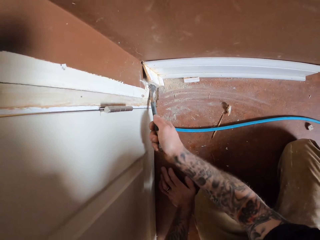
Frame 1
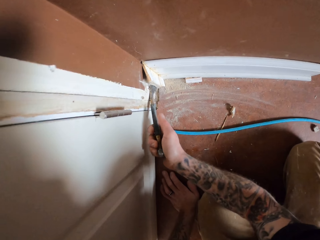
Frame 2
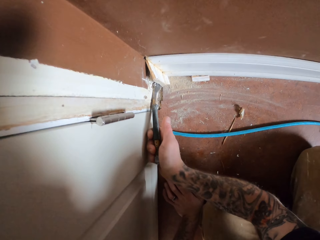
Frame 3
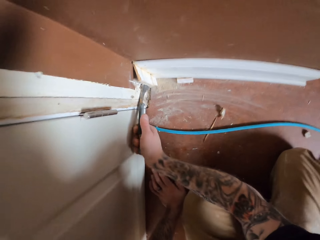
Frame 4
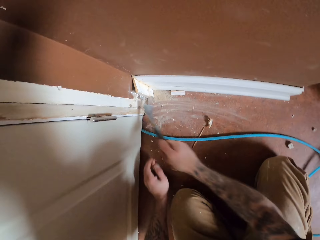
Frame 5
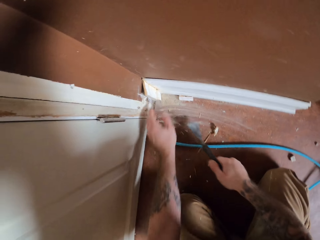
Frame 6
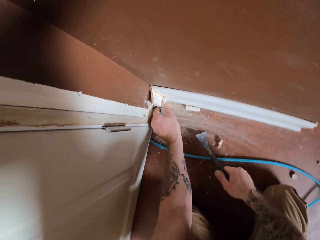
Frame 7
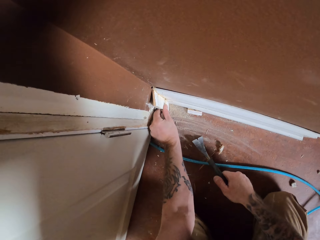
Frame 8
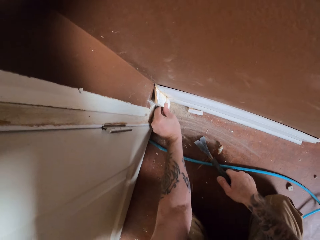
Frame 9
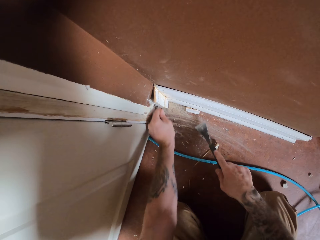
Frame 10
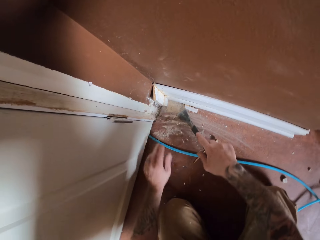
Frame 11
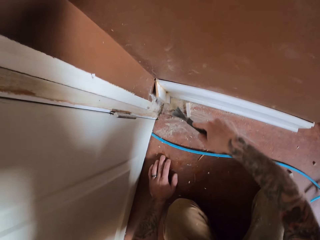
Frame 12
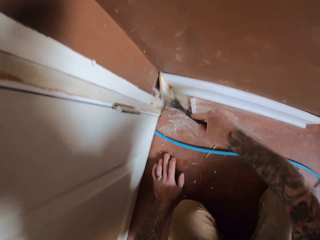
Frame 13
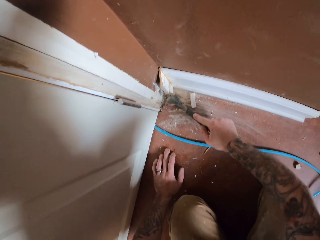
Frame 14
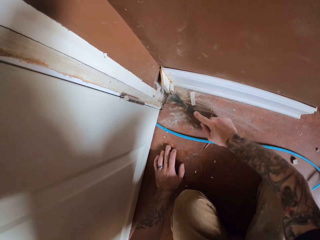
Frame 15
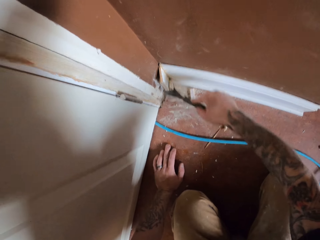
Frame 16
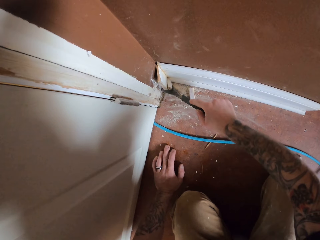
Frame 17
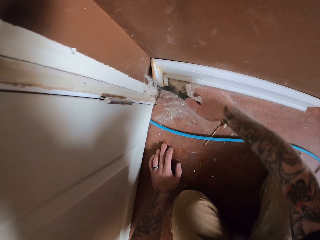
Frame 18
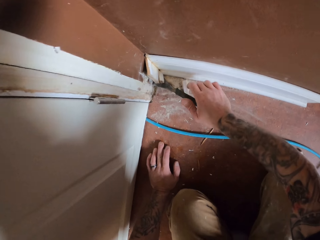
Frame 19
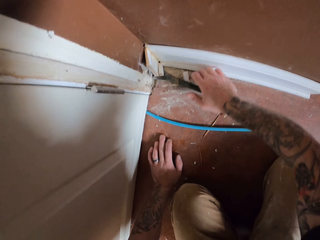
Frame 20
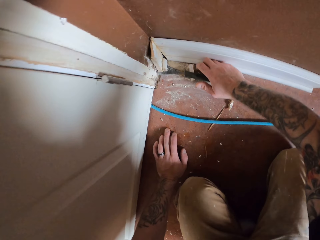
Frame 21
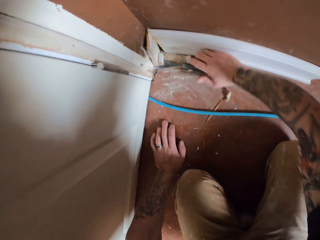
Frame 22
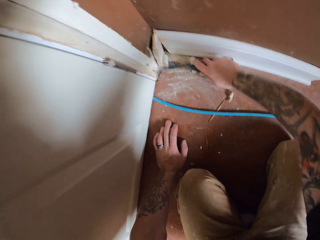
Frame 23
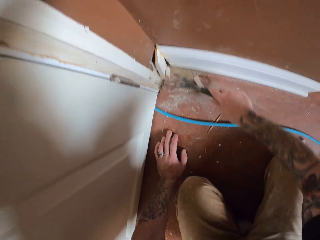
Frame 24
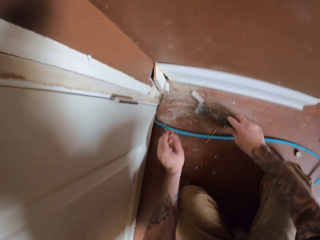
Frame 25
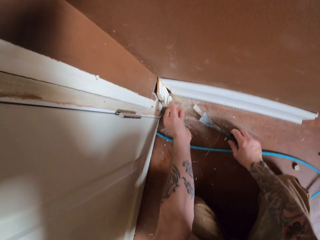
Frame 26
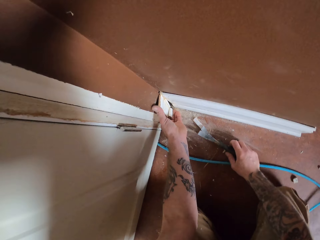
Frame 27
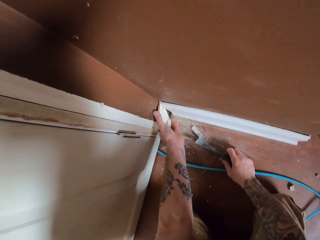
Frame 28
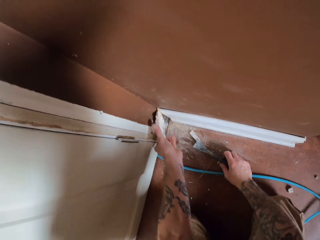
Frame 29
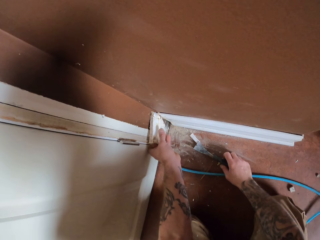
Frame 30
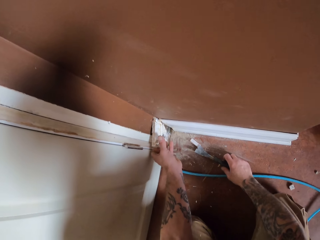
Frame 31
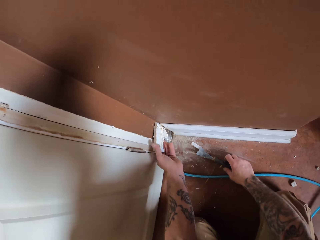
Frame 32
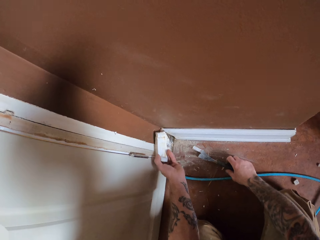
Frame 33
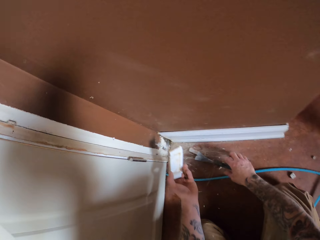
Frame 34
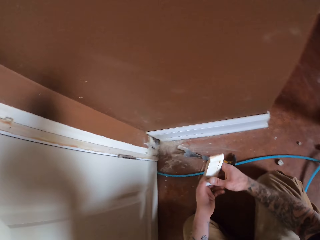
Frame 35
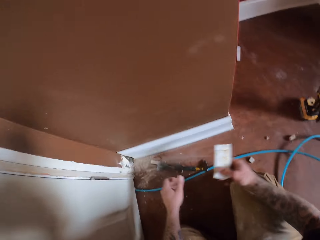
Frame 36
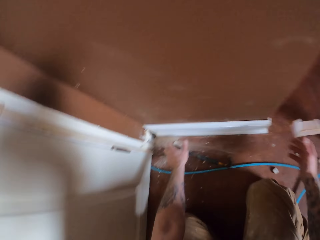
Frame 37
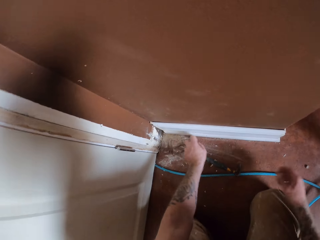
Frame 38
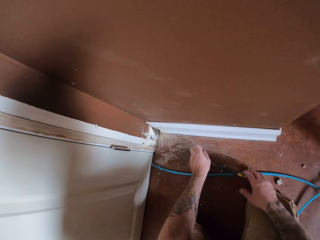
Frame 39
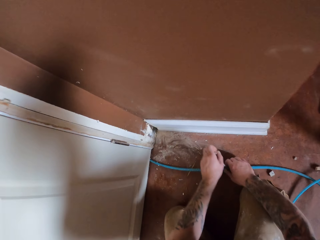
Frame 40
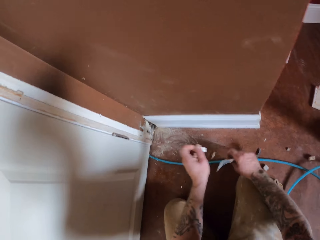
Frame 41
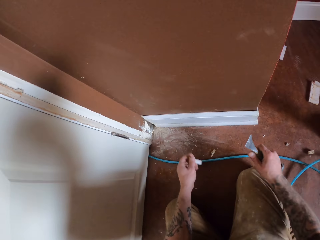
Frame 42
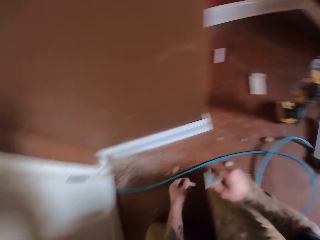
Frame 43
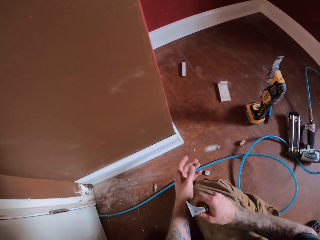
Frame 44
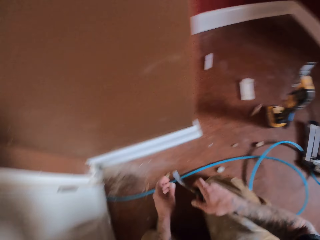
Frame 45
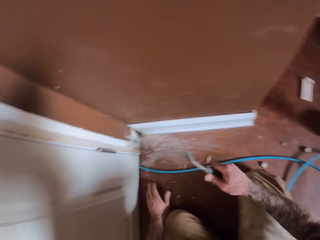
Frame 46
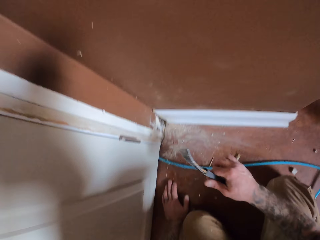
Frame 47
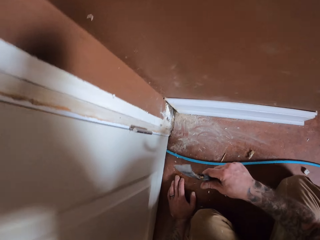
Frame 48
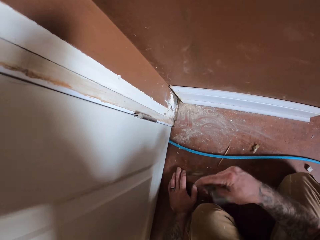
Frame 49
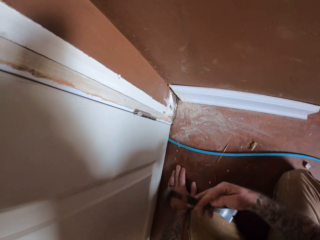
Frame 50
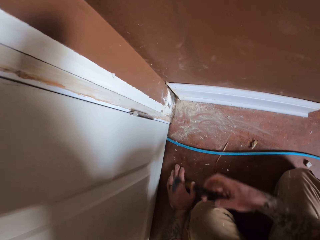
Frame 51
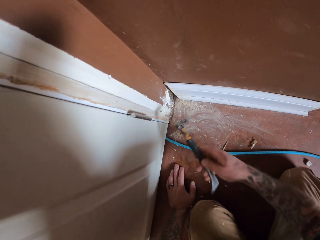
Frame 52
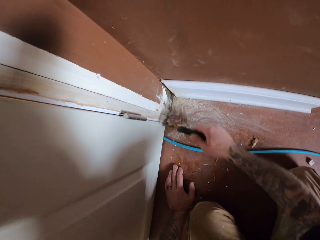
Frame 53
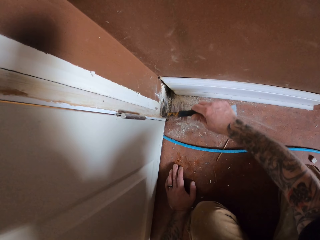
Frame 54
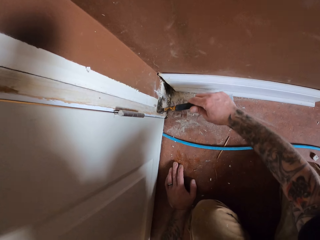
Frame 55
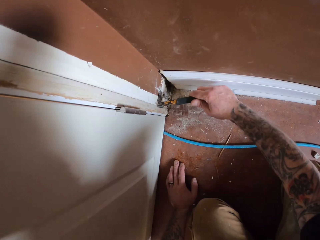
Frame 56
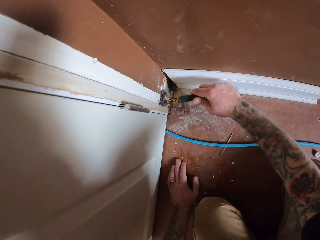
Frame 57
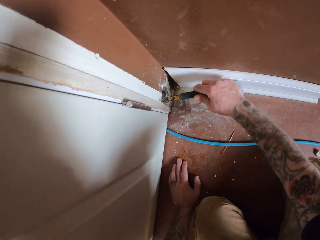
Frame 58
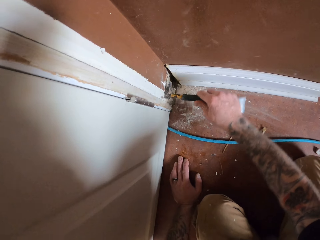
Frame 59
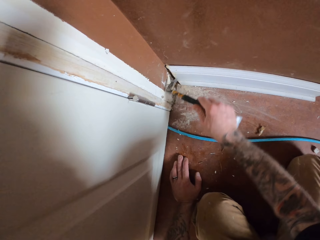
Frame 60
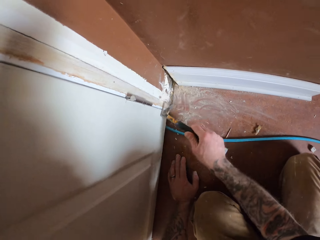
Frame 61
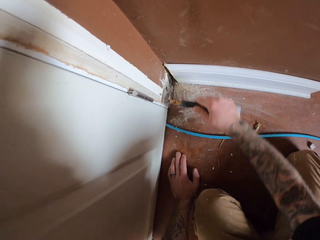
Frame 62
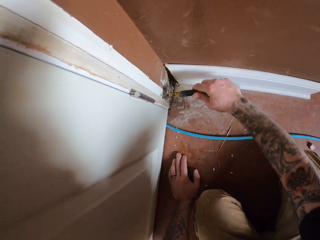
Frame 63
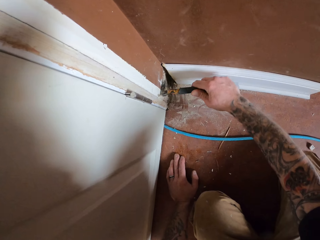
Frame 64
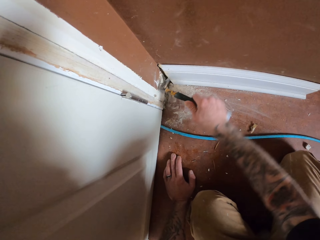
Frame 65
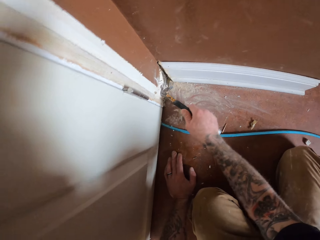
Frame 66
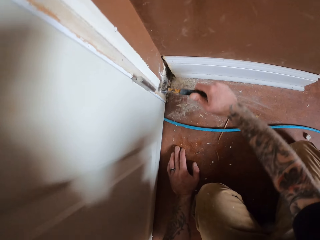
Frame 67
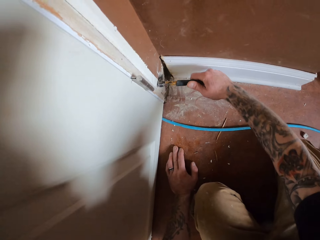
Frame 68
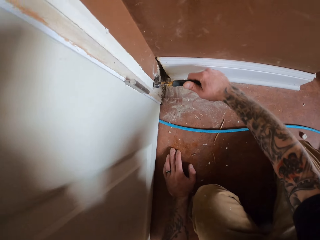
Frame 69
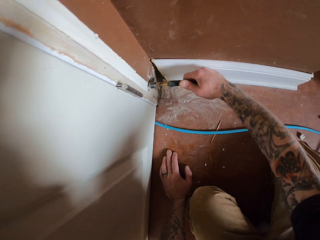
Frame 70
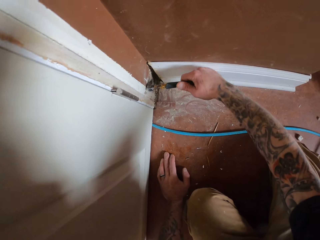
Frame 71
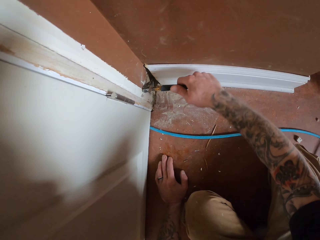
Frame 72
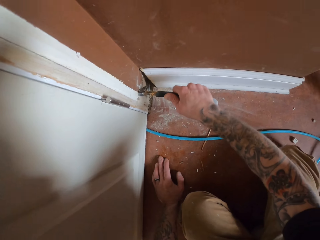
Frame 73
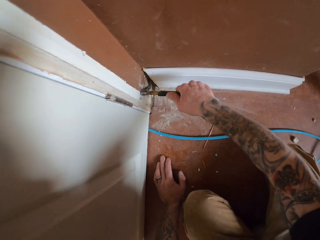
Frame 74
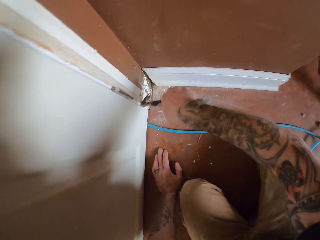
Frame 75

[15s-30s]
The camera wearer holds the baseboard with his hand. He removes a piece of baseboard with a putty knife. He removes the baseboard with his hand. He throws the piece of baseboard on the floor. He picks up a piece of baseboard. He picks up the putty knife. He throws the piece of baseboard on the floor. He flips the putty knife. He removes a nail from the wall.

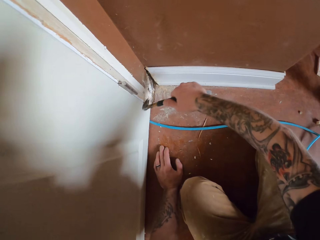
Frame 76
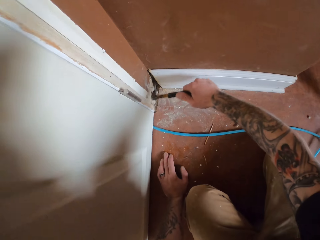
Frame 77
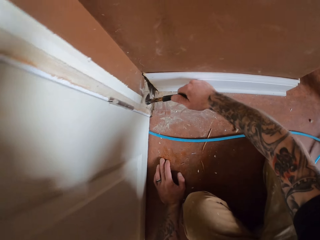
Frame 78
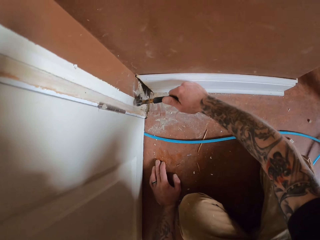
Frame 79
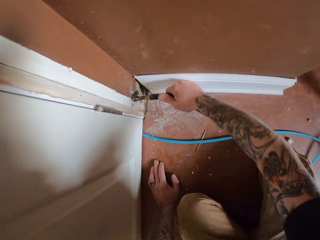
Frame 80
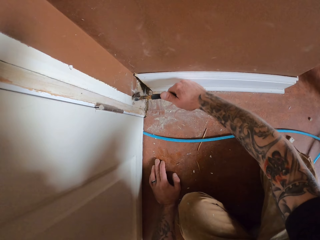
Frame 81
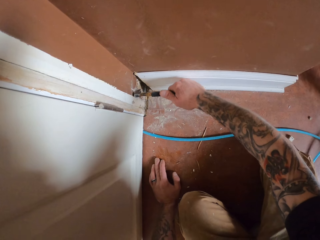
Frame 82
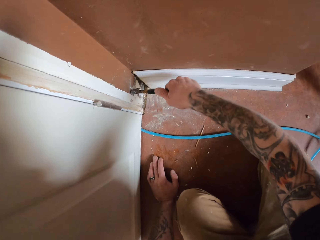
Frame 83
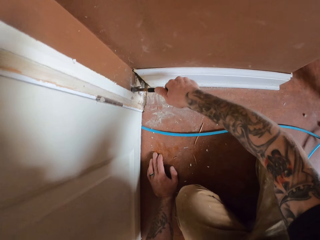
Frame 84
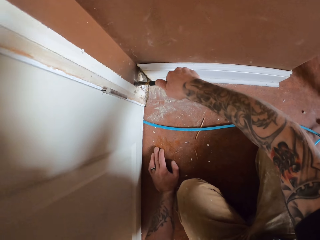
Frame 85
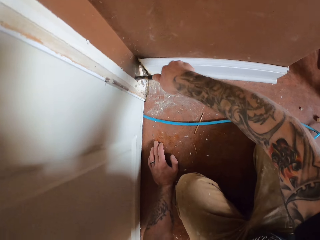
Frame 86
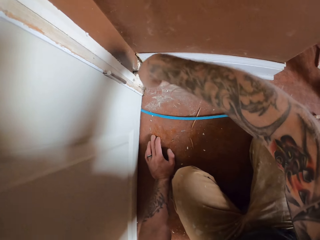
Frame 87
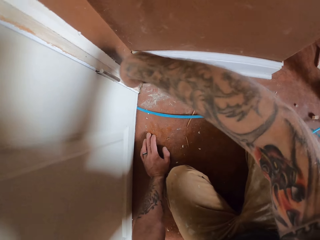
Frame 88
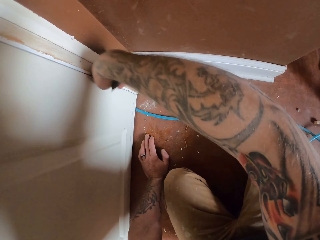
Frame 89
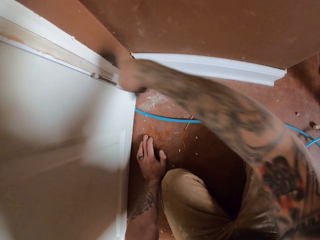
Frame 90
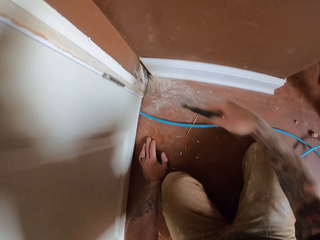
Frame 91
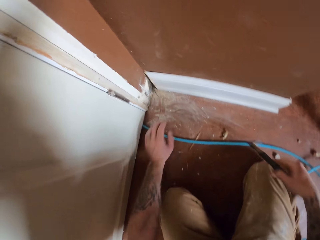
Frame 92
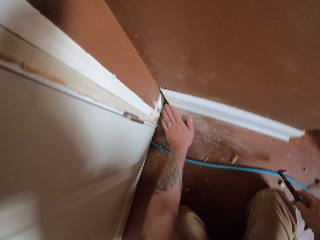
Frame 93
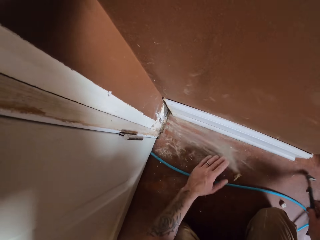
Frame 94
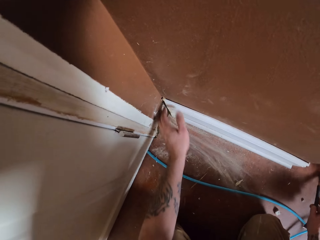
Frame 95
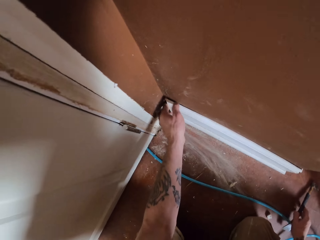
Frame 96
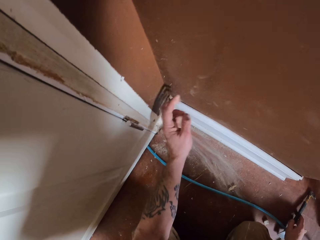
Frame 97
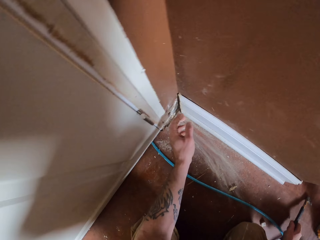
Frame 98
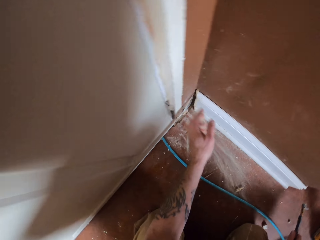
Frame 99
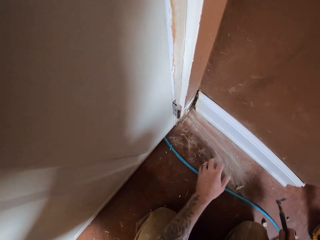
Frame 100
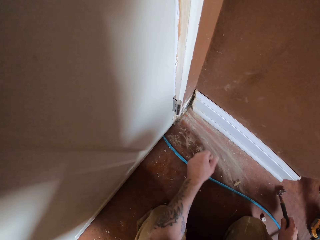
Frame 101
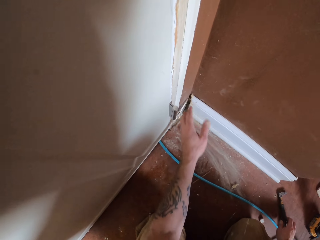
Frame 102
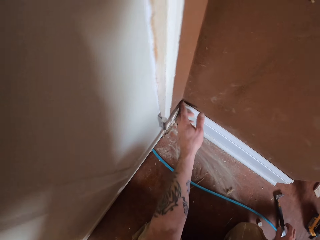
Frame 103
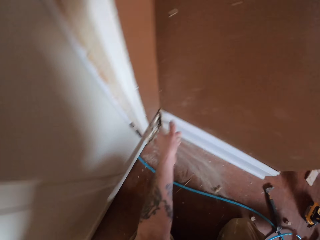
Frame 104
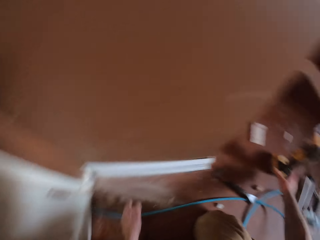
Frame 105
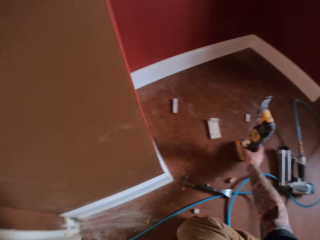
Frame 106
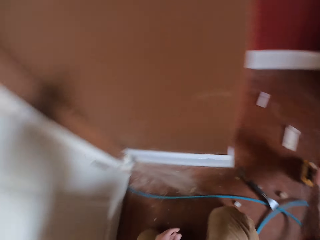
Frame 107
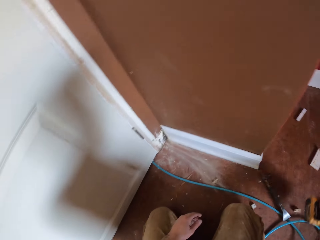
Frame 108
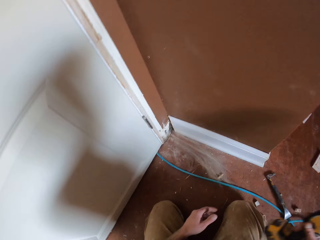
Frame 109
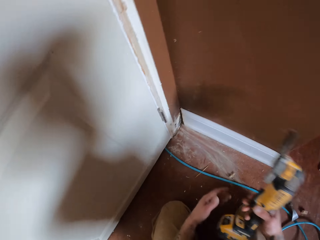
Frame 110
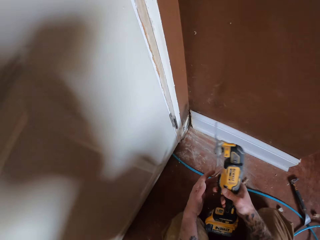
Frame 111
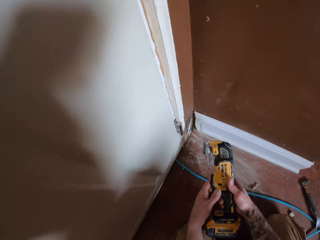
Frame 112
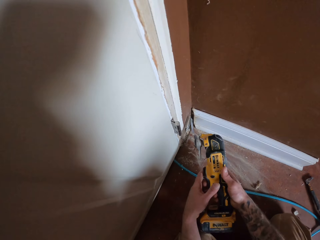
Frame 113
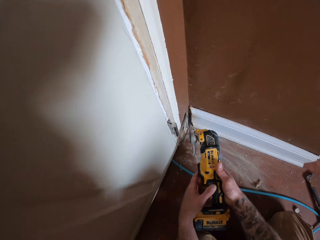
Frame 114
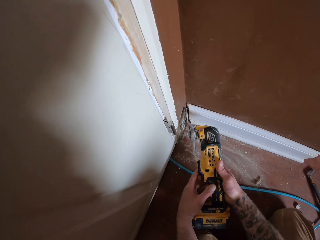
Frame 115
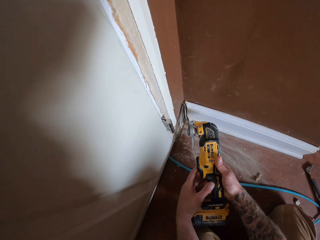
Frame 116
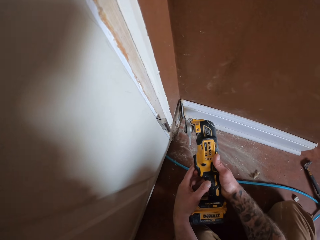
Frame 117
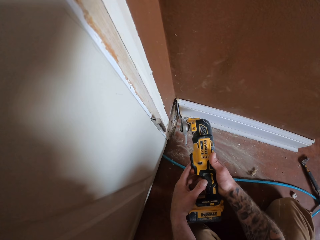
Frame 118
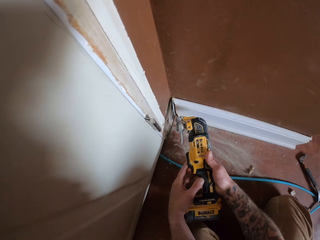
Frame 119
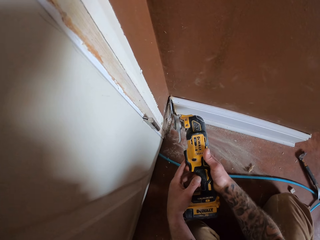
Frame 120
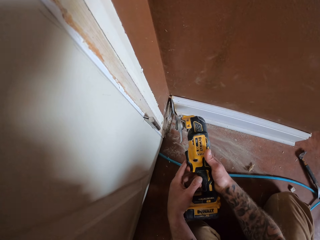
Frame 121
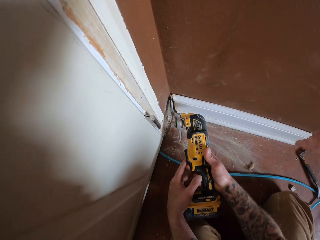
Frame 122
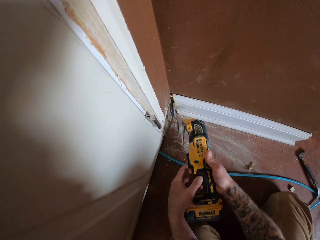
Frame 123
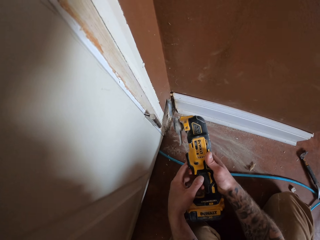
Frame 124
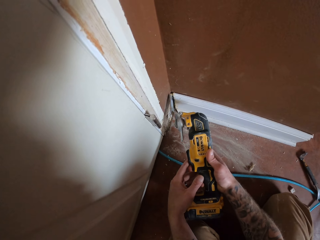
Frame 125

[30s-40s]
The camera wearer cleans the floor with his hand. He drops the claw bar on the floor. He picks up a multitool from the floor. He cuts back part of the baseboard with the multitool.
